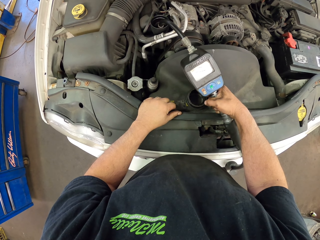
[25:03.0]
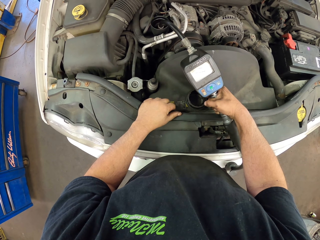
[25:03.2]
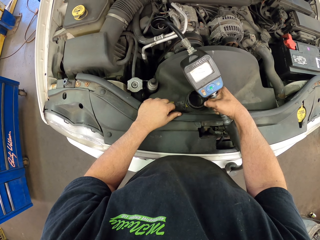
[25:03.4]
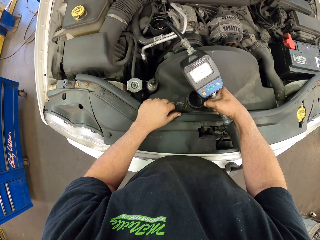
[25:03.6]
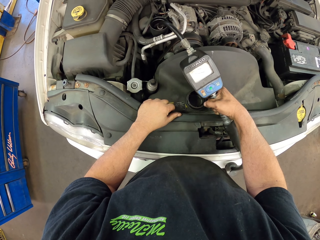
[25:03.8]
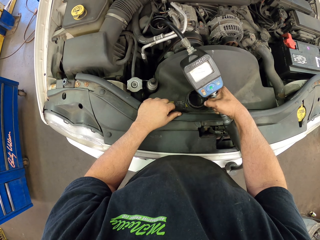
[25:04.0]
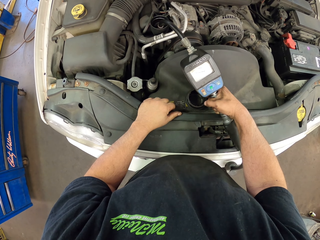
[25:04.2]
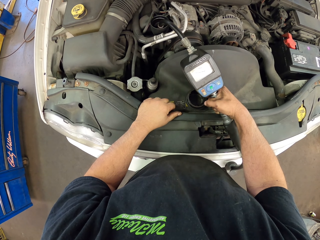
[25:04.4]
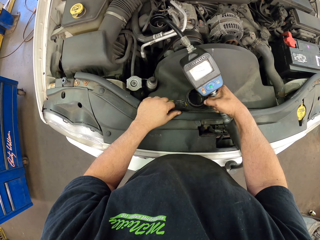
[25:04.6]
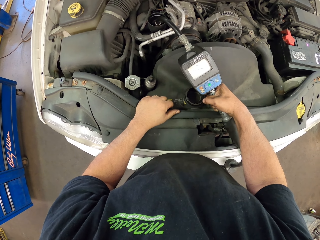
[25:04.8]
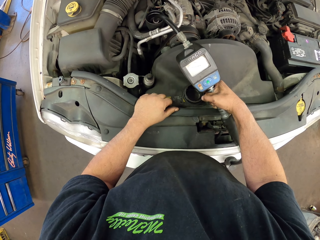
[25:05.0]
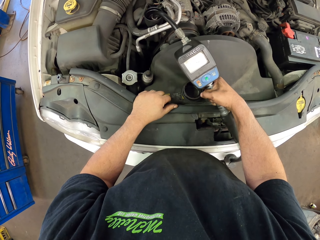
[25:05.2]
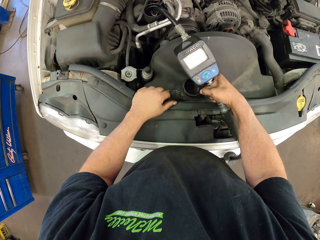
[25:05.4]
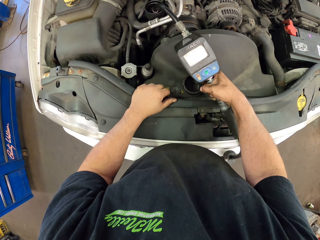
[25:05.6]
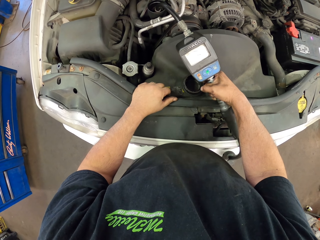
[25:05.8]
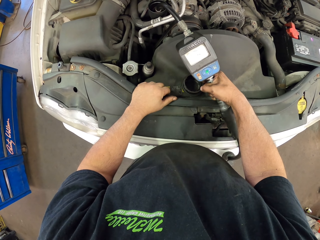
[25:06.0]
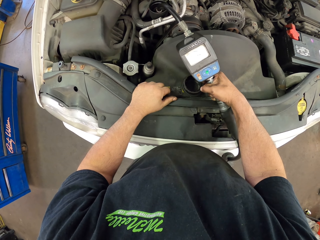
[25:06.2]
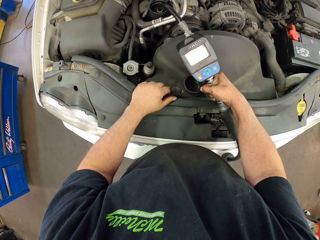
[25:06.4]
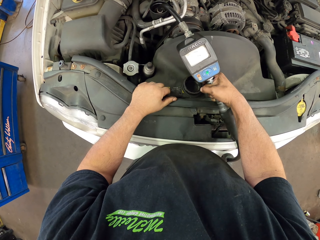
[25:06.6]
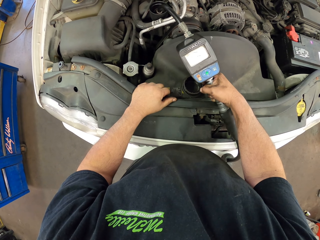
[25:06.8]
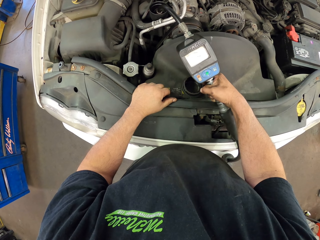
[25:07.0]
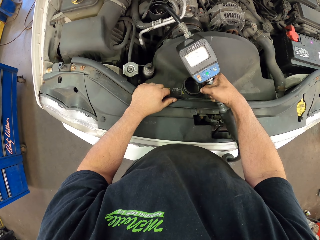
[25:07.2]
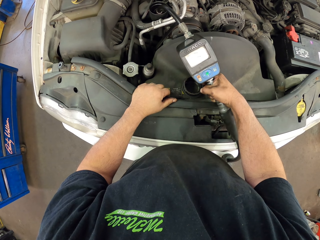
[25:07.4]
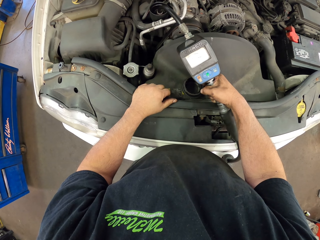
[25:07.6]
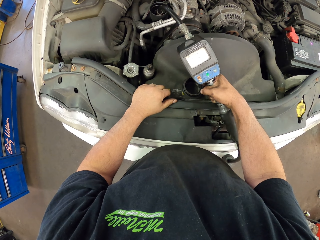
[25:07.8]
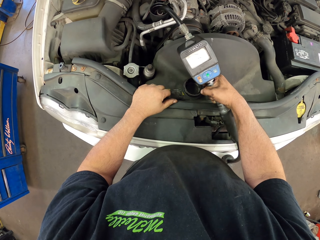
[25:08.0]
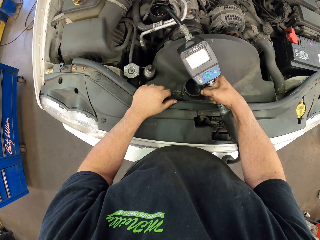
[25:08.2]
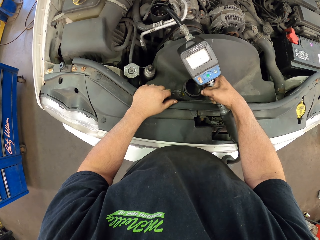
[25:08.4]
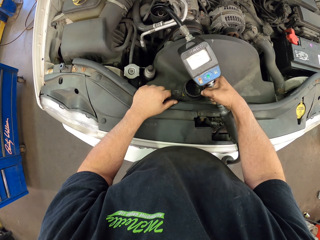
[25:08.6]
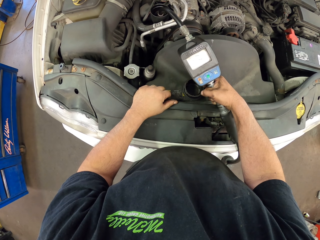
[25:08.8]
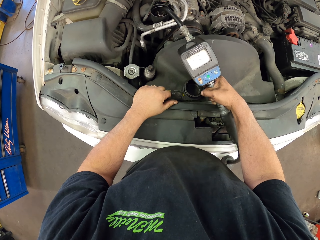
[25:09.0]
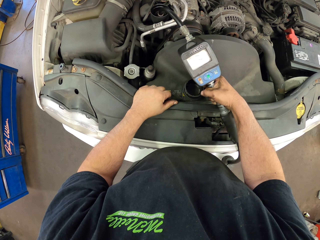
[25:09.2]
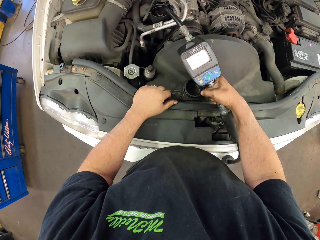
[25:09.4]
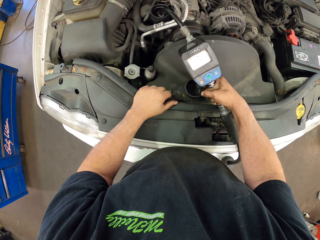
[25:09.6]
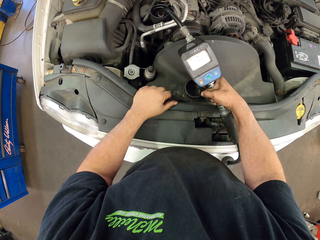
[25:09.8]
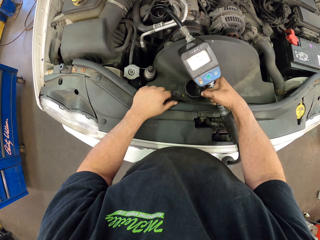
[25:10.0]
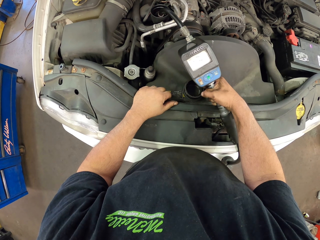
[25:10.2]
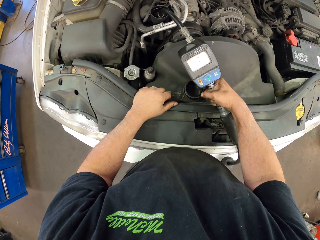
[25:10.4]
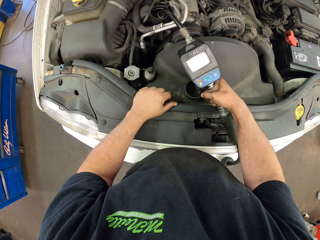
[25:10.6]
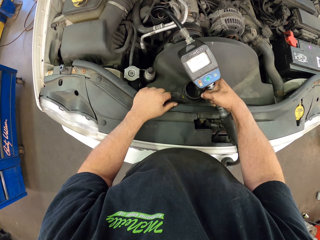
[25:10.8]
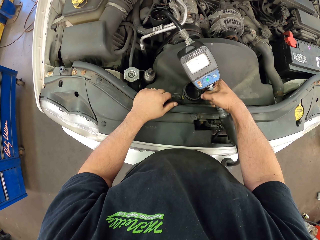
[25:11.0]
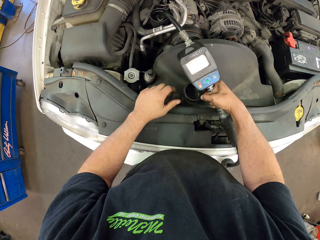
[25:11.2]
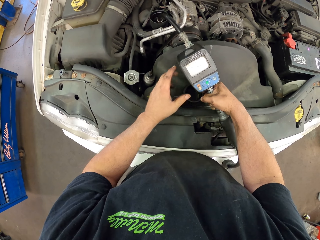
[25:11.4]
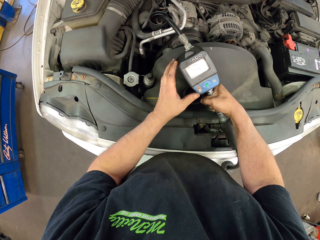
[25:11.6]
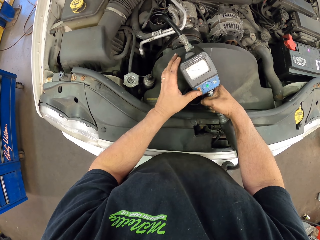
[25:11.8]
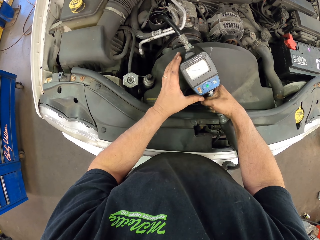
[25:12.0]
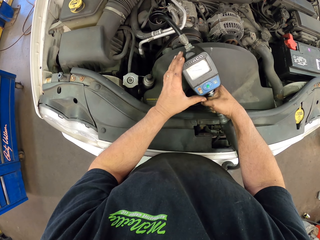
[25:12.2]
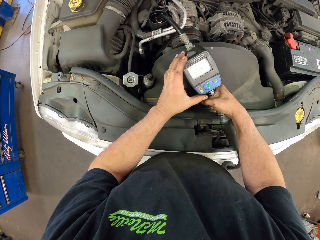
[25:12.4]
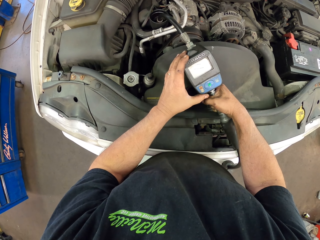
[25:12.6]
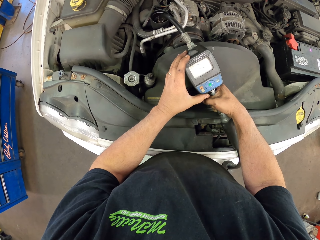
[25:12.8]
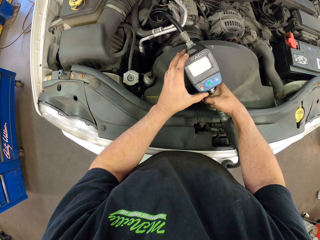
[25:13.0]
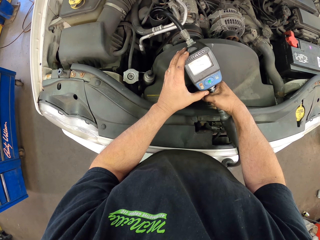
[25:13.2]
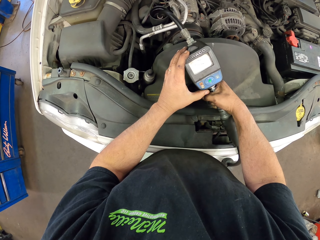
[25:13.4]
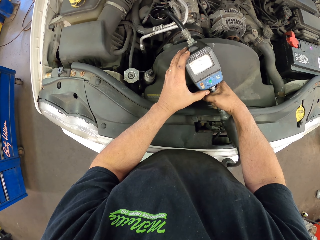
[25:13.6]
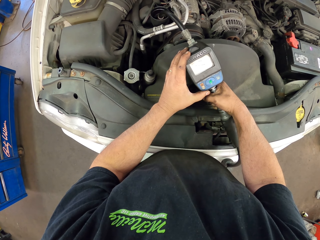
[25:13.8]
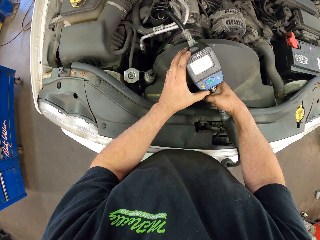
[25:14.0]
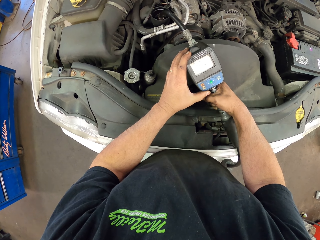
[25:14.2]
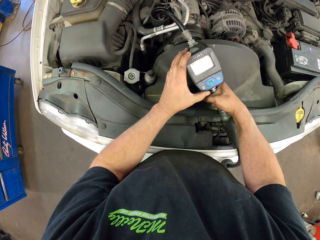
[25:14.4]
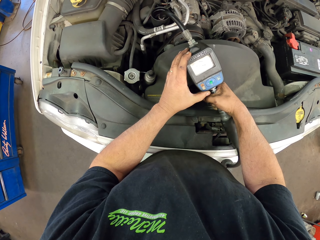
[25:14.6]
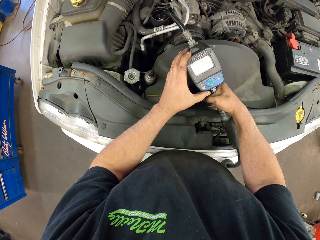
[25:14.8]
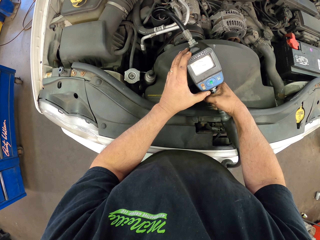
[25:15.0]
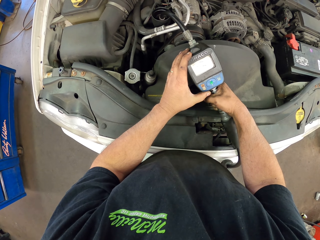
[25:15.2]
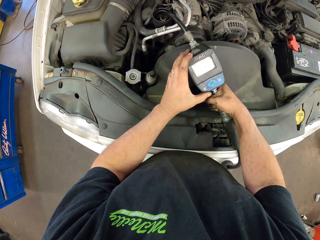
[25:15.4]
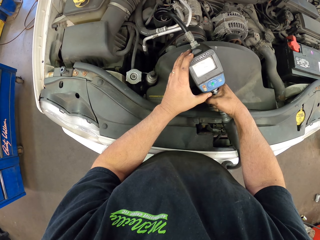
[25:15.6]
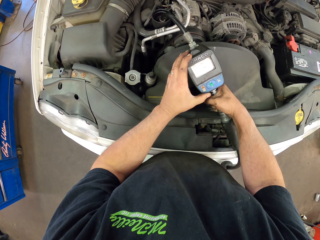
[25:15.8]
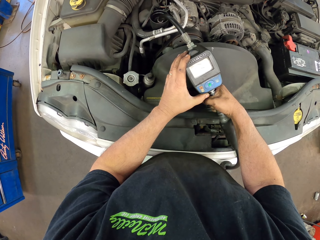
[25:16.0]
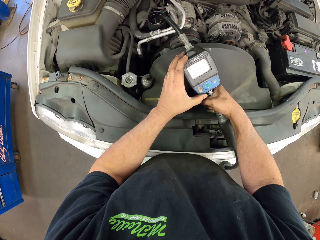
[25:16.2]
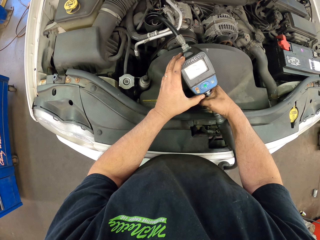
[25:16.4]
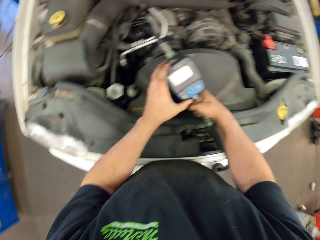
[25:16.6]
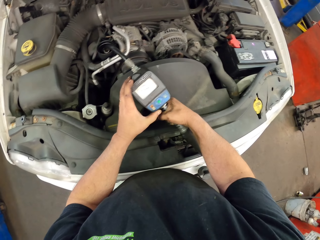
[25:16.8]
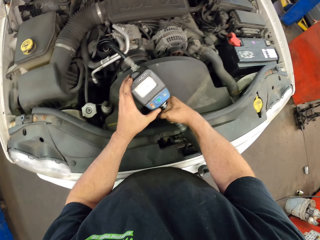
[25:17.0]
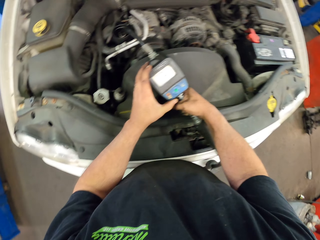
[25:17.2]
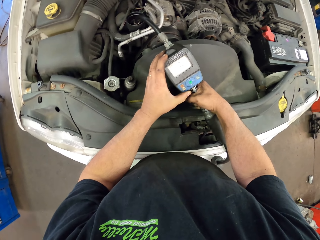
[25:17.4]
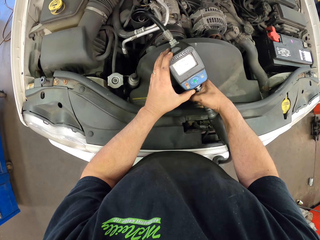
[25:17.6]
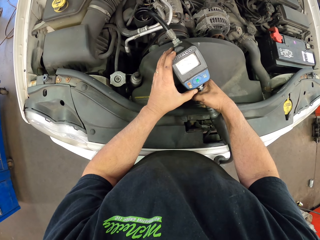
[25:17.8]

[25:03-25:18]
The camera wearer puts oil in a radiator using a pipe. He holds the pipe with both hands. He puts something in the radiator using the pipe.

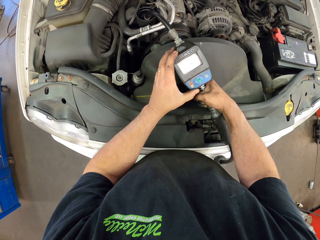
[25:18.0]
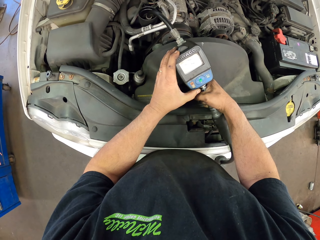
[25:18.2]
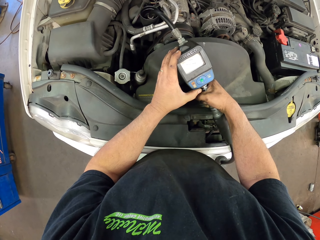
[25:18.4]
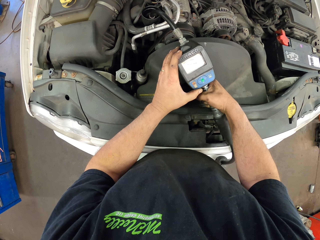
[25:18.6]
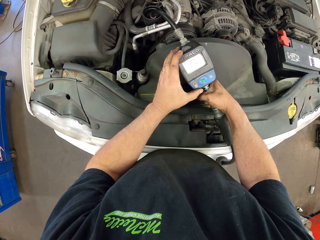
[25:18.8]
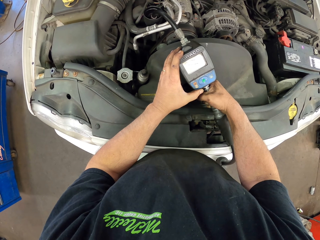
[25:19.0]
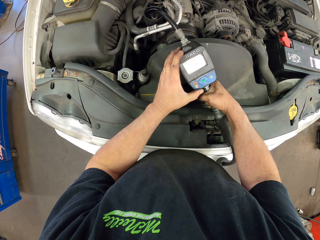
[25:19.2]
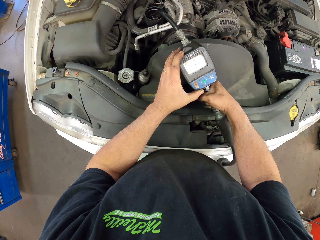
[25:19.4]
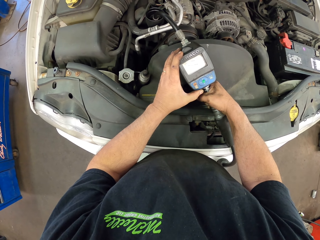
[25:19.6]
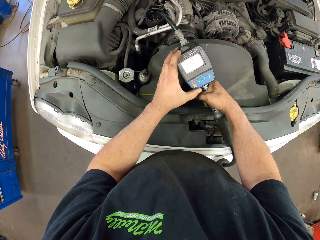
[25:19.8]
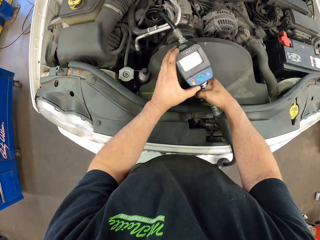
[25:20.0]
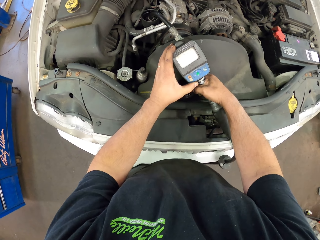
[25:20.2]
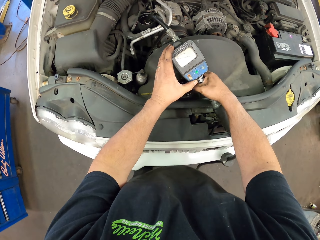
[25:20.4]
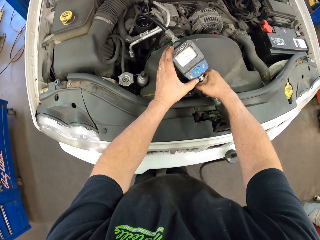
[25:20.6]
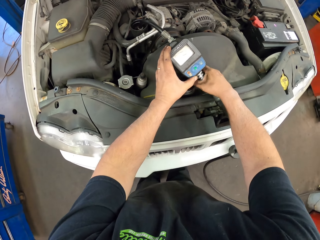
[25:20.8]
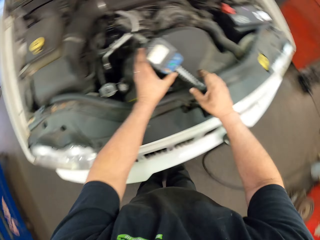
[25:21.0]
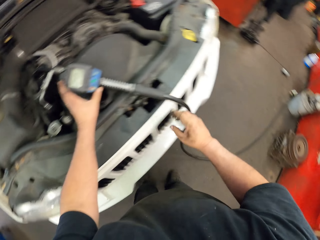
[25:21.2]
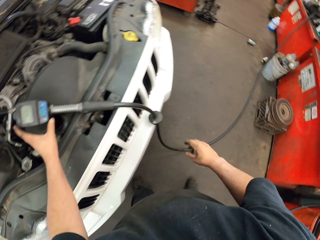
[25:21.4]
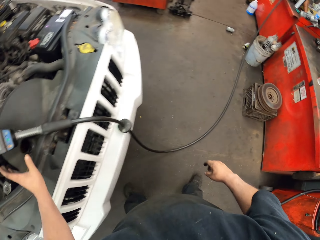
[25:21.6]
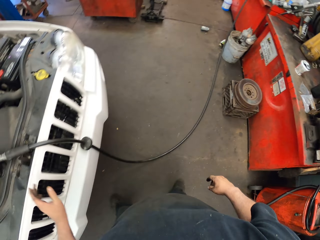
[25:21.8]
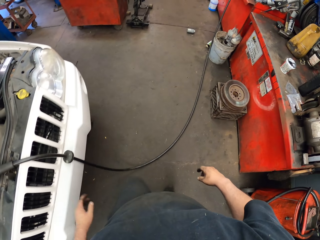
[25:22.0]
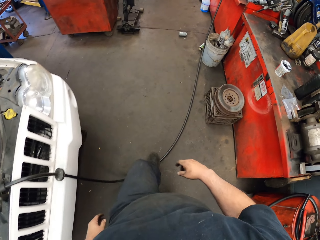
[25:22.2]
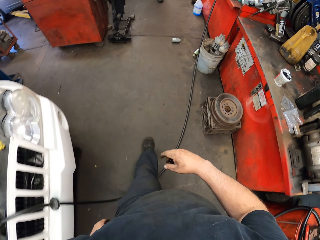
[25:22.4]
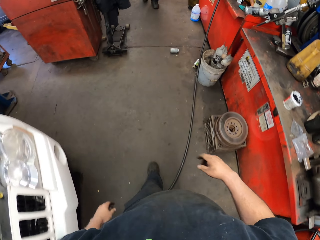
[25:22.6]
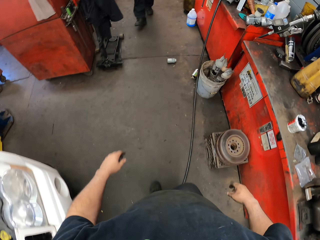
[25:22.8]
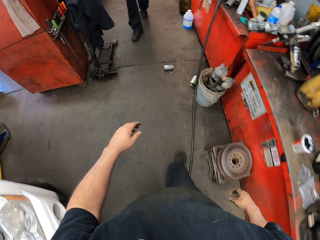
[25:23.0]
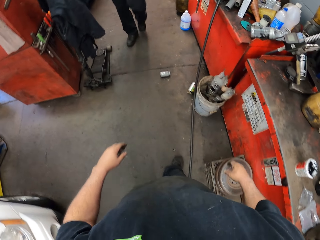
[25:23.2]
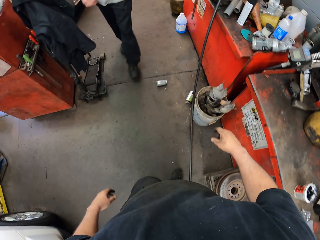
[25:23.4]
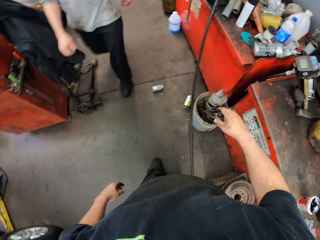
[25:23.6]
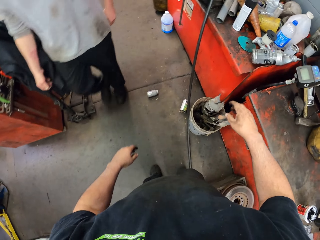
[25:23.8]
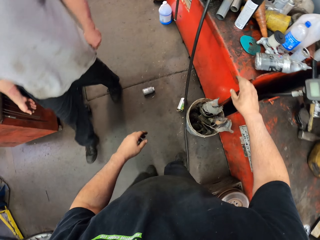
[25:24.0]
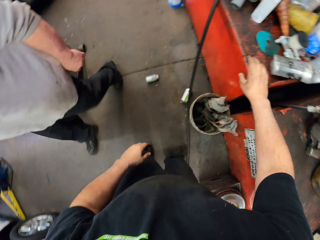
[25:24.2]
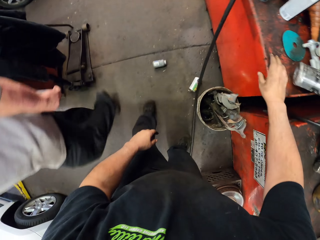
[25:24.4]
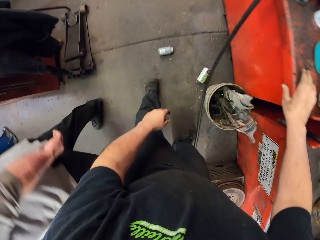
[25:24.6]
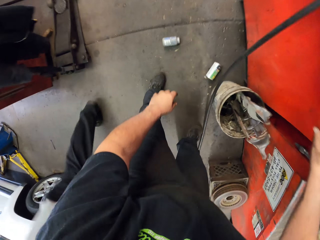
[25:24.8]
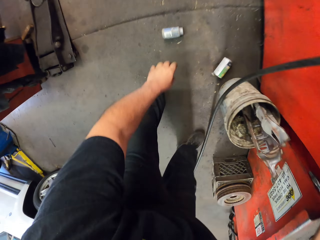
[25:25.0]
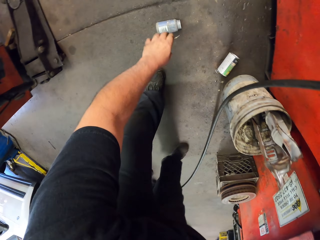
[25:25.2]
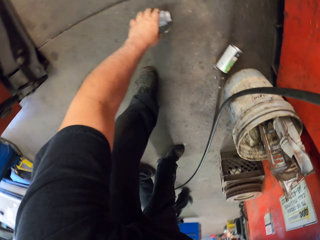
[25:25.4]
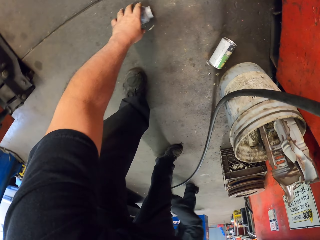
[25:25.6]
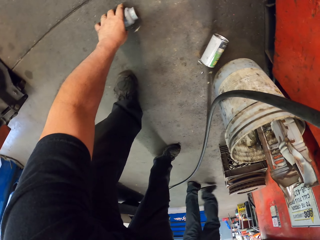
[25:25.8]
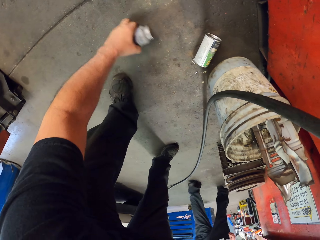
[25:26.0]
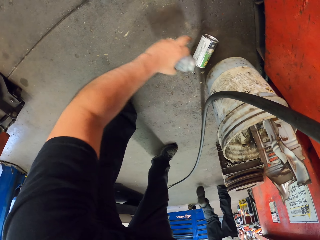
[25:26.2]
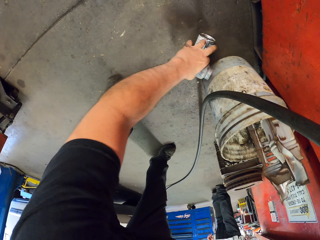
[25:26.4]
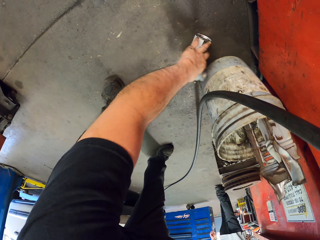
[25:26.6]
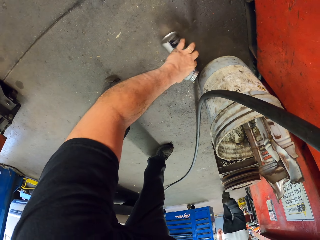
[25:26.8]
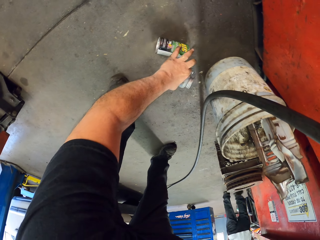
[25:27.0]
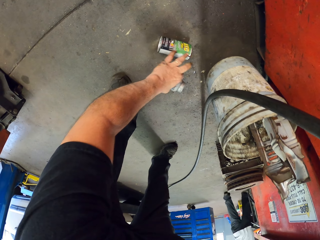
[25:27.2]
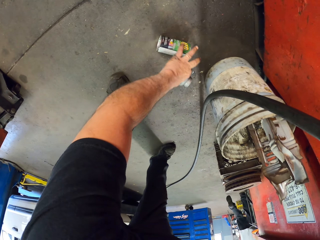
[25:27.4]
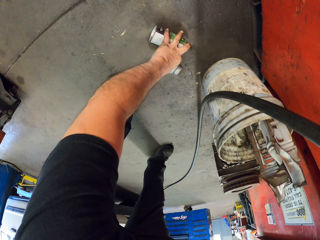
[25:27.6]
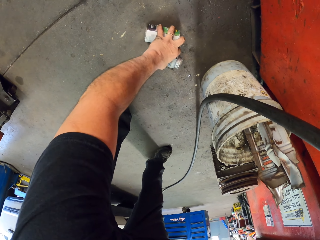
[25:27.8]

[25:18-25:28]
The camera wearer releases the pipe. They move around the room. A man walks in the garage. The camera wearer picks up a can. They pick up another can from the ground.
